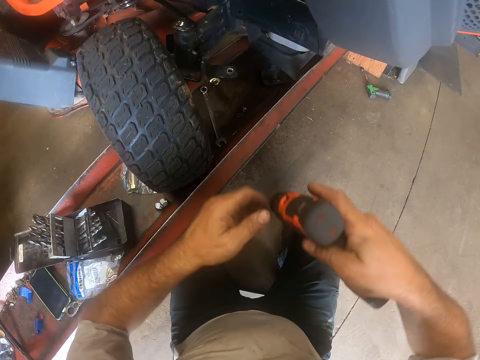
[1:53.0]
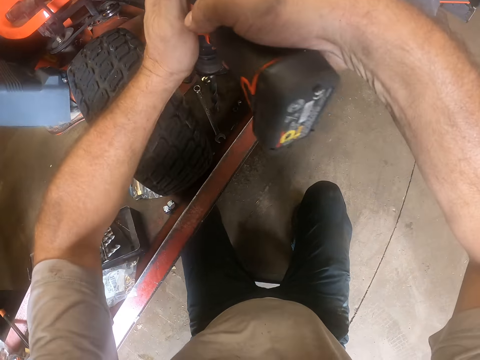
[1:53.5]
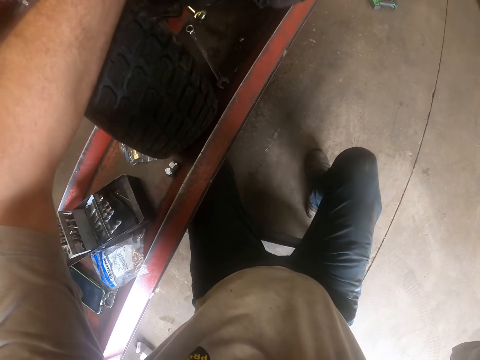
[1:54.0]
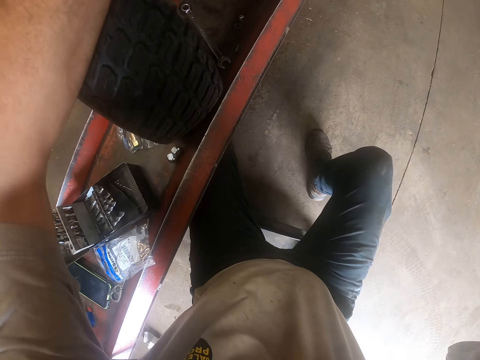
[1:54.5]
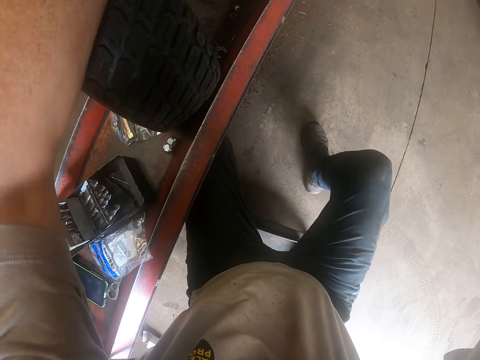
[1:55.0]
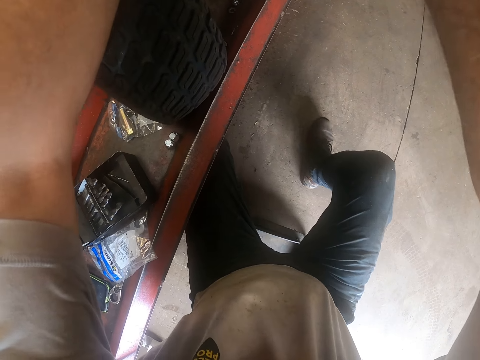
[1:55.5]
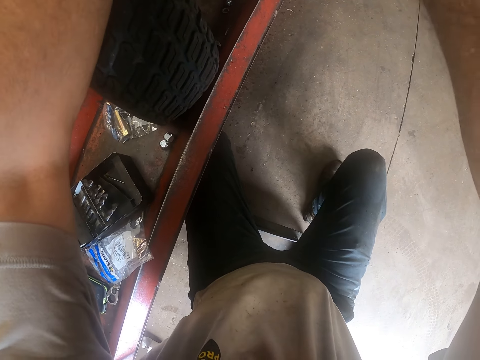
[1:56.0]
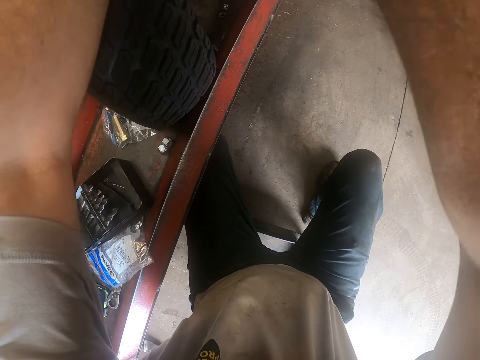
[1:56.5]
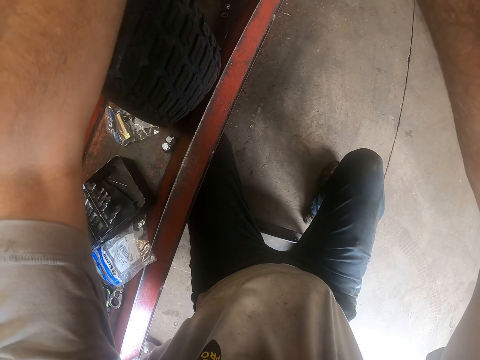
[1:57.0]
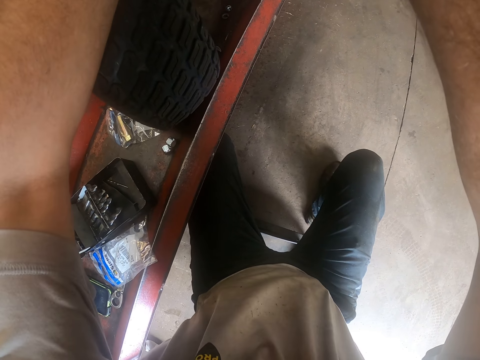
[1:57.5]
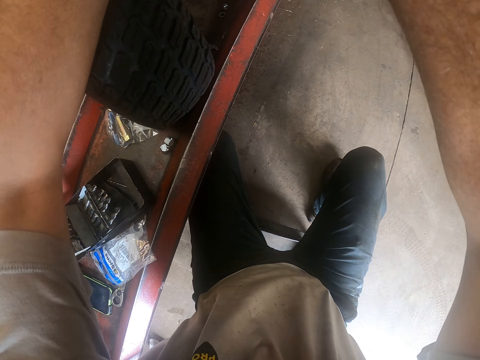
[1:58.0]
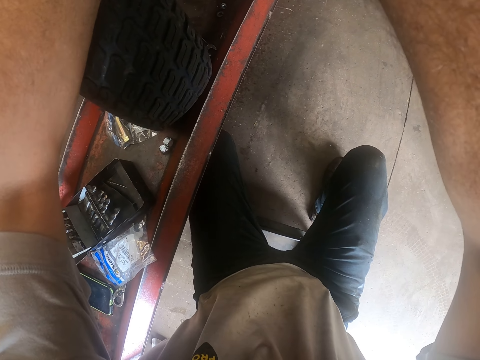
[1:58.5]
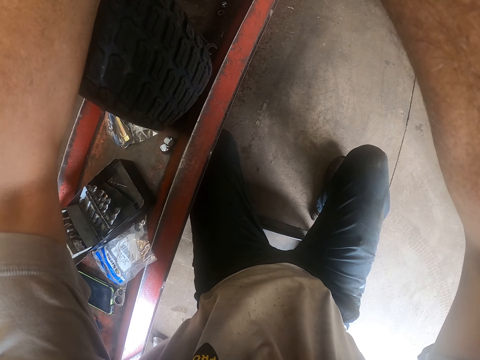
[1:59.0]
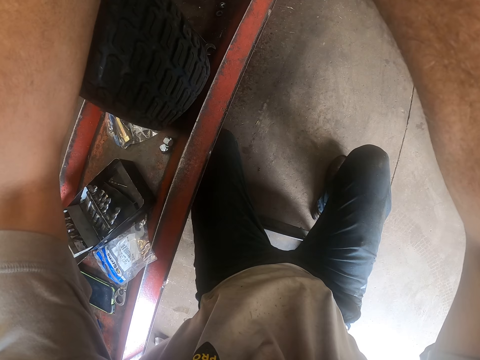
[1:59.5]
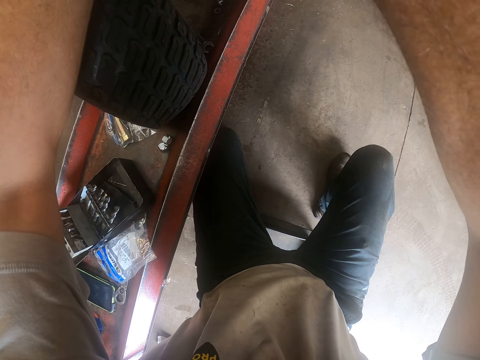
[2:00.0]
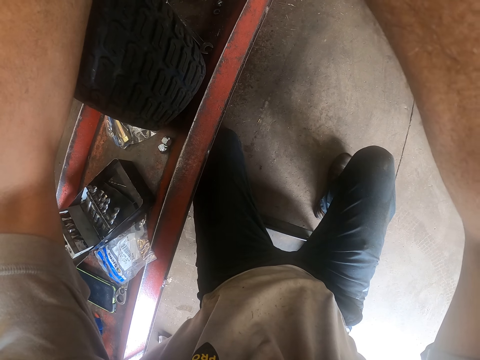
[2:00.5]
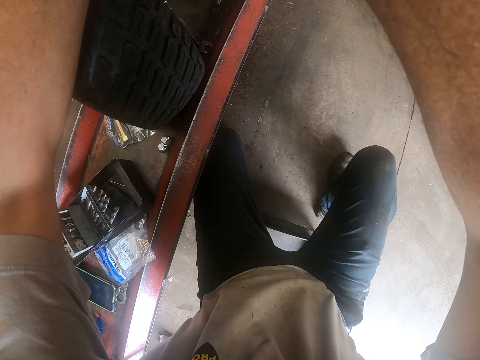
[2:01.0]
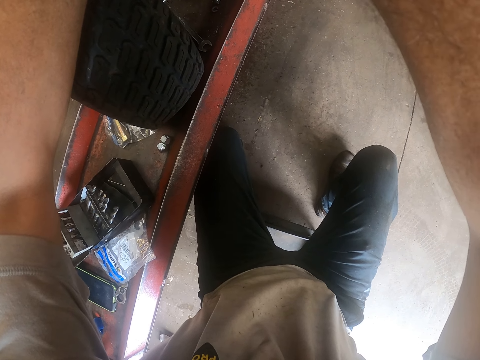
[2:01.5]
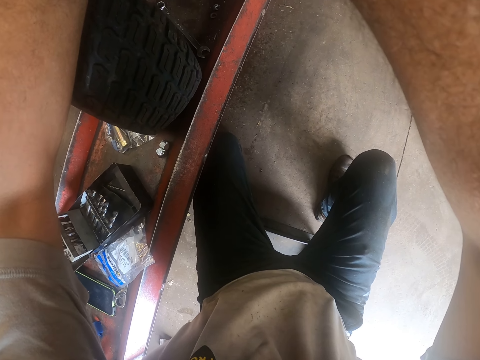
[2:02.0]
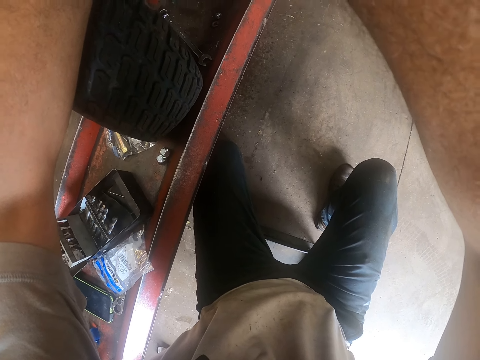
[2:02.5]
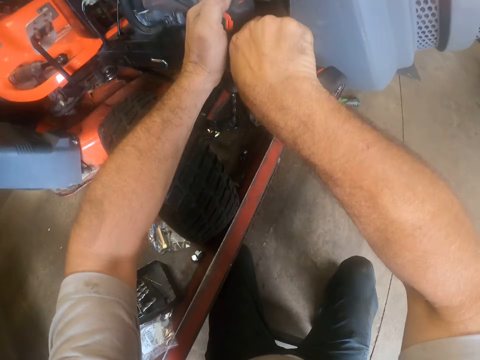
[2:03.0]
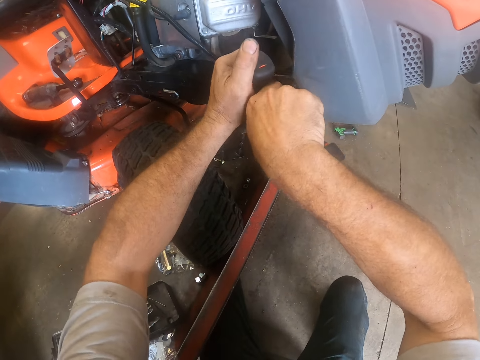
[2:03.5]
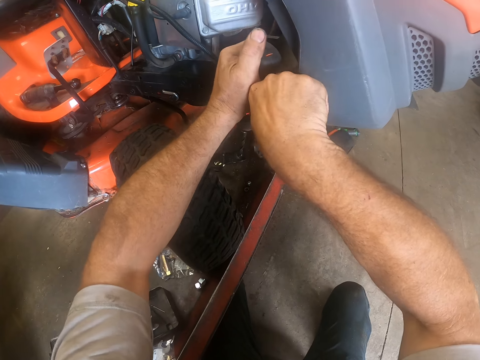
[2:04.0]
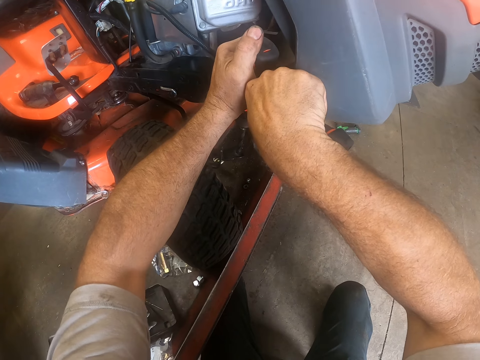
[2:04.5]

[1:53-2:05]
The camera wearer works on the lawn mower with the hand drill with both hands. They make the hole on the metal.

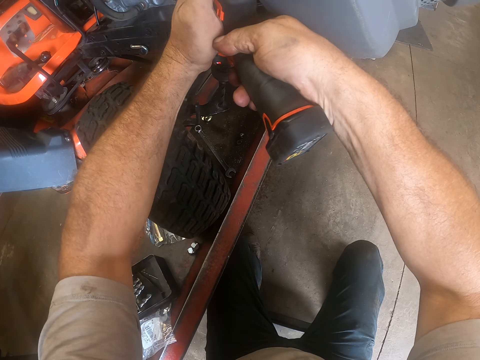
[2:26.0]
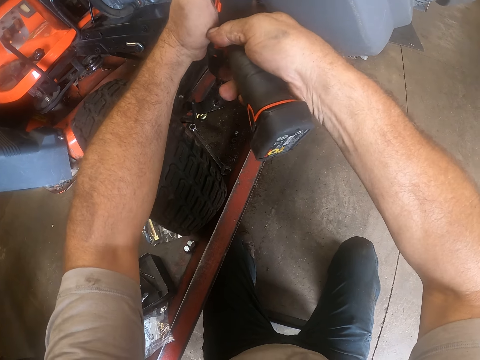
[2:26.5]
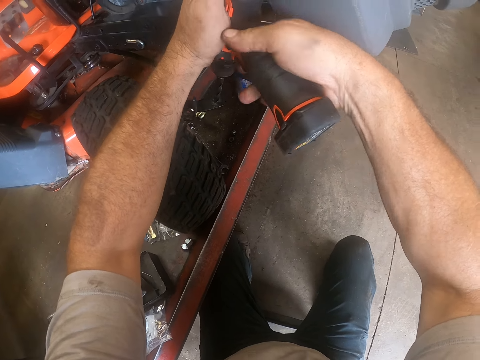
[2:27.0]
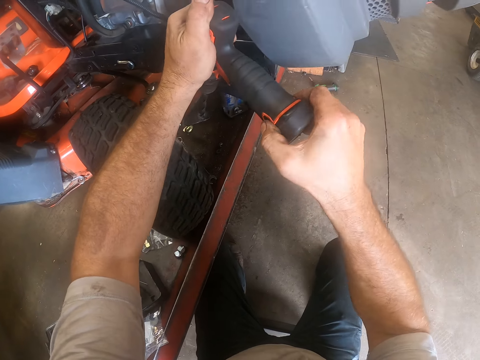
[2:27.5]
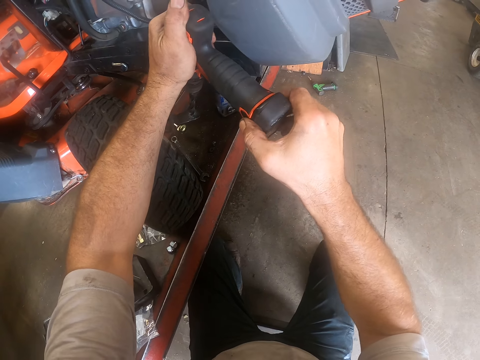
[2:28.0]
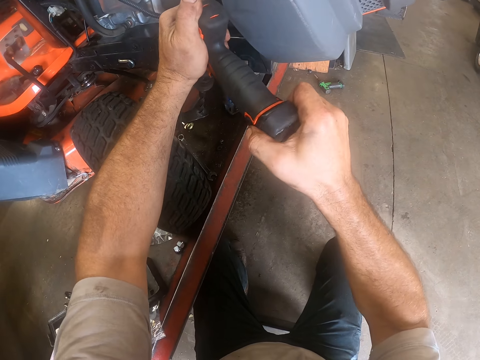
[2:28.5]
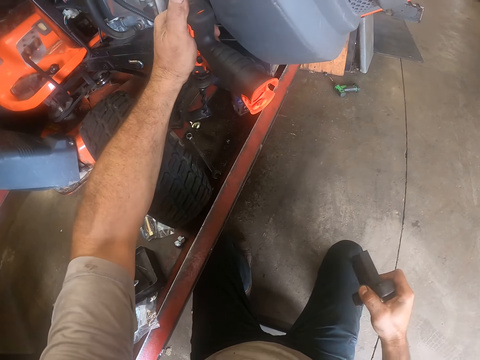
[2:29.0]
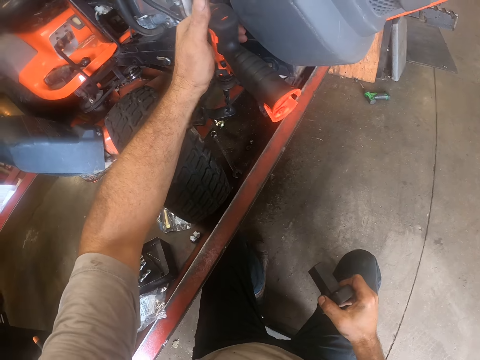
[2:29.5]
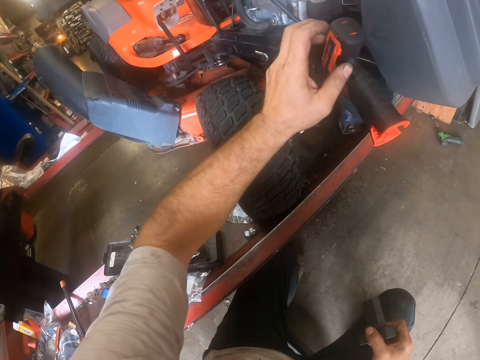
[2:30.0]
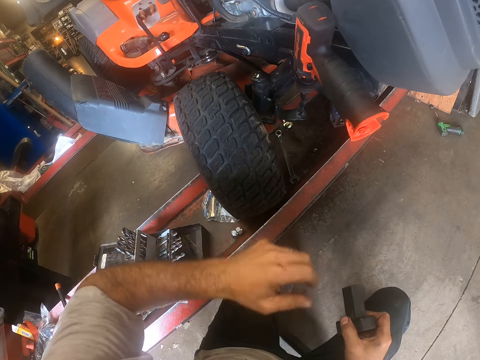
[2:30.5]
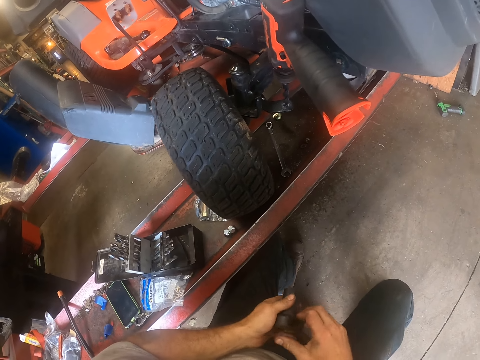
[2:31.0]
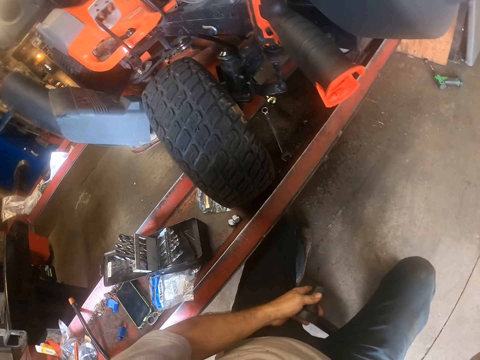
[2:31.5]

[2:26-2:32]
The camera wearer removes a compartment of the hand drill from the drill bit with his right hand. He removes his left hand from the hand drill. He passes the compartment of the hand drill in his right hand to his left hand. He raises his right hand to his face.
